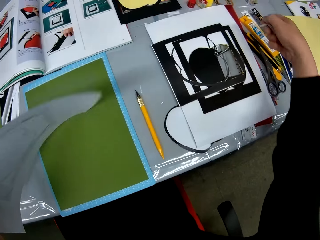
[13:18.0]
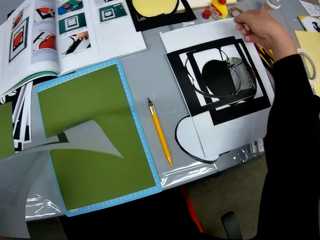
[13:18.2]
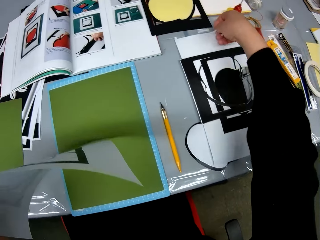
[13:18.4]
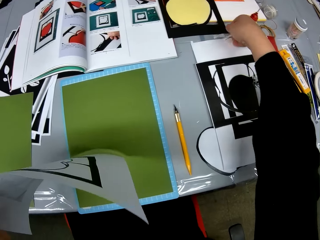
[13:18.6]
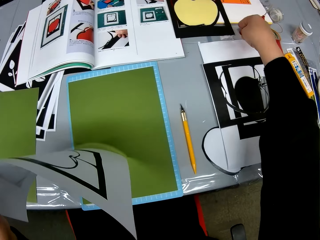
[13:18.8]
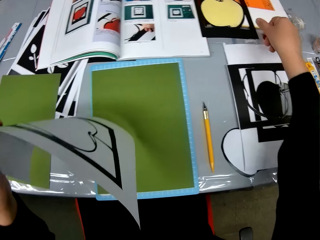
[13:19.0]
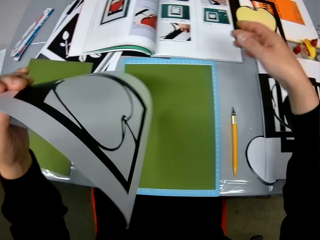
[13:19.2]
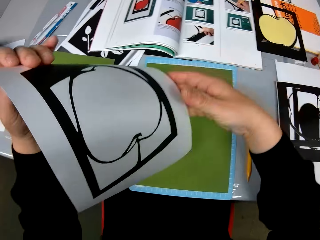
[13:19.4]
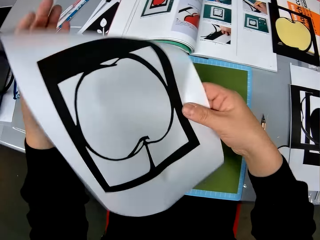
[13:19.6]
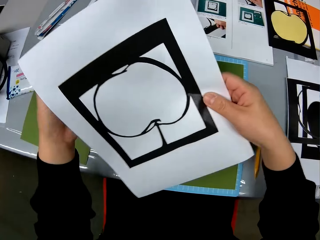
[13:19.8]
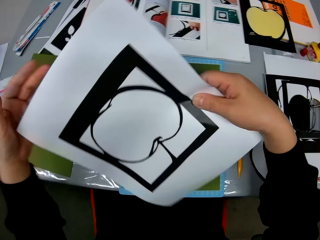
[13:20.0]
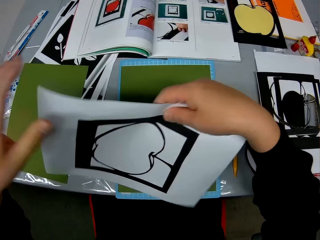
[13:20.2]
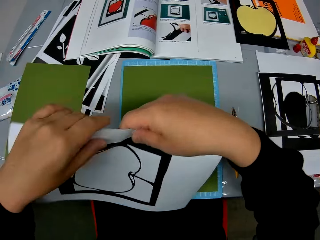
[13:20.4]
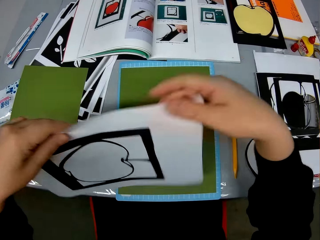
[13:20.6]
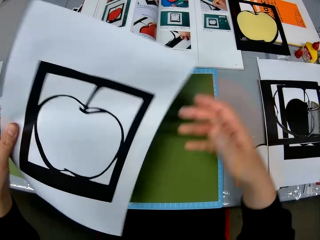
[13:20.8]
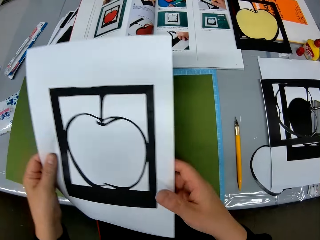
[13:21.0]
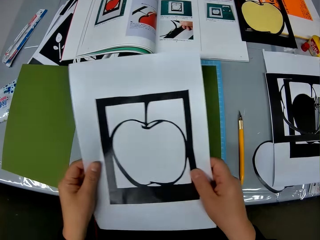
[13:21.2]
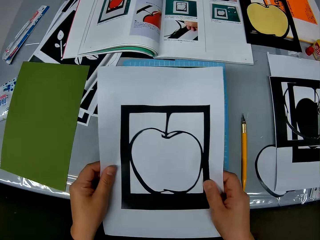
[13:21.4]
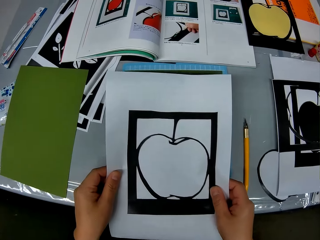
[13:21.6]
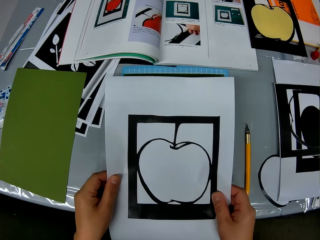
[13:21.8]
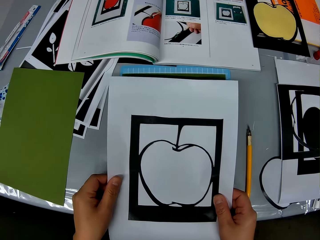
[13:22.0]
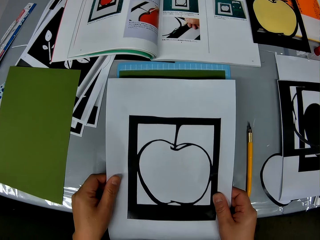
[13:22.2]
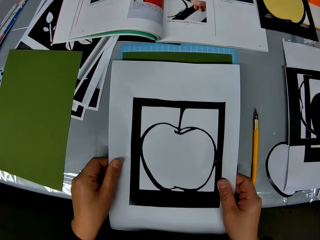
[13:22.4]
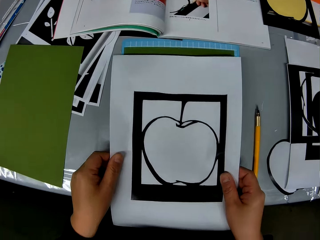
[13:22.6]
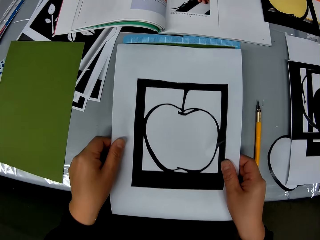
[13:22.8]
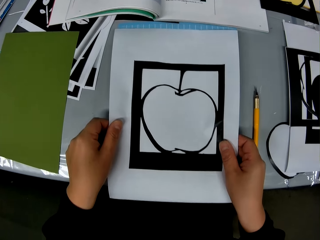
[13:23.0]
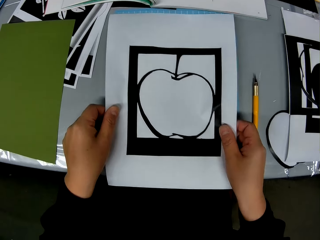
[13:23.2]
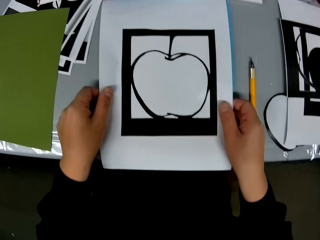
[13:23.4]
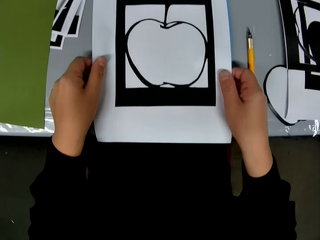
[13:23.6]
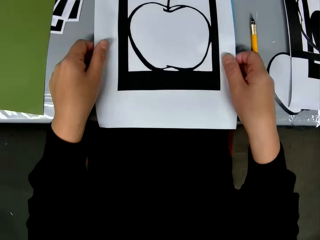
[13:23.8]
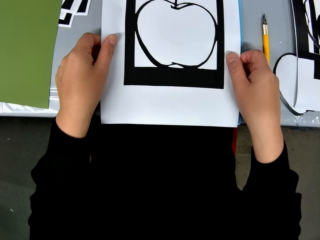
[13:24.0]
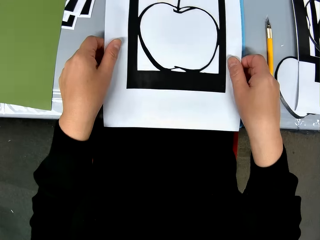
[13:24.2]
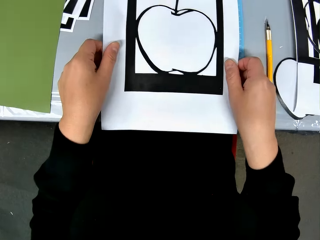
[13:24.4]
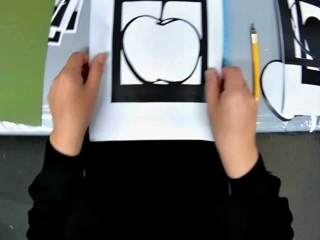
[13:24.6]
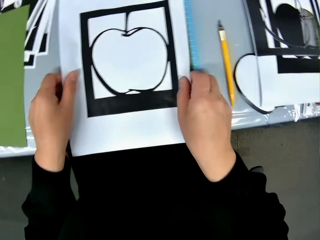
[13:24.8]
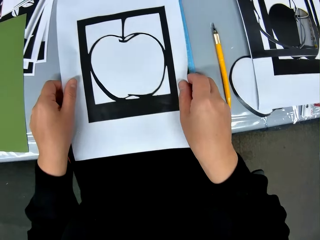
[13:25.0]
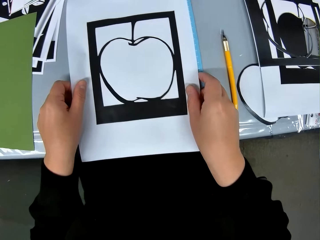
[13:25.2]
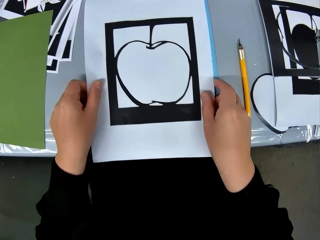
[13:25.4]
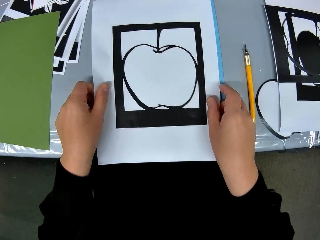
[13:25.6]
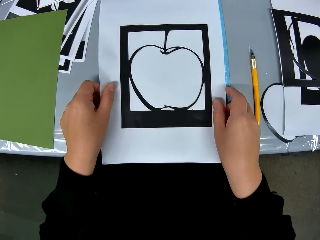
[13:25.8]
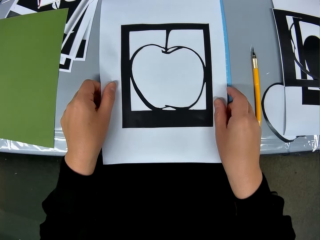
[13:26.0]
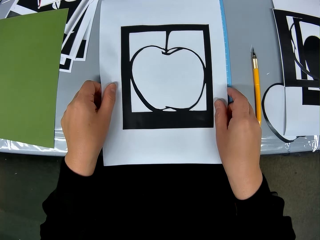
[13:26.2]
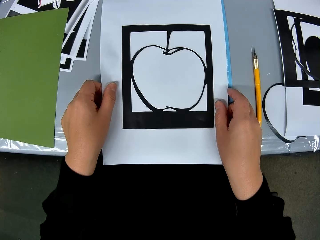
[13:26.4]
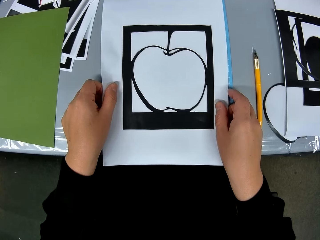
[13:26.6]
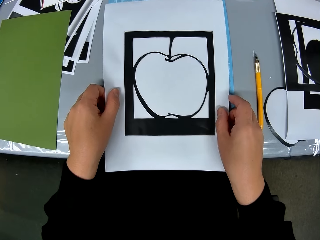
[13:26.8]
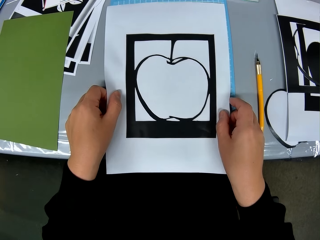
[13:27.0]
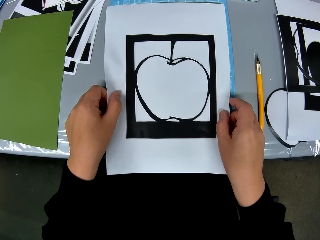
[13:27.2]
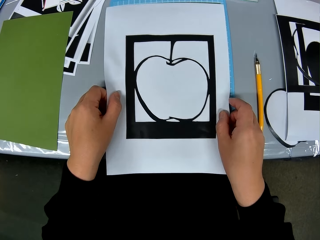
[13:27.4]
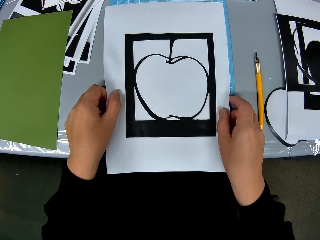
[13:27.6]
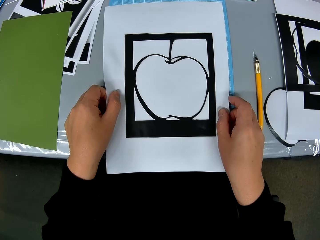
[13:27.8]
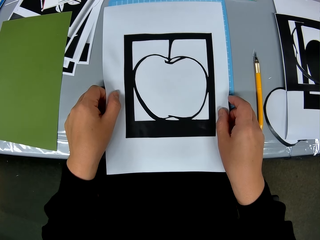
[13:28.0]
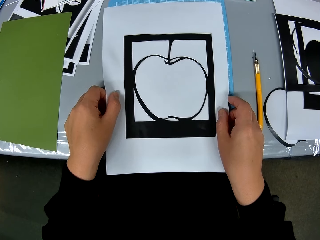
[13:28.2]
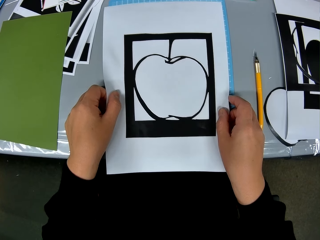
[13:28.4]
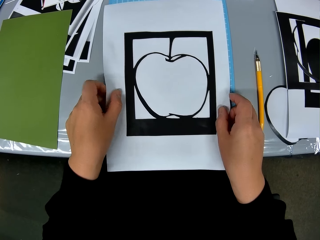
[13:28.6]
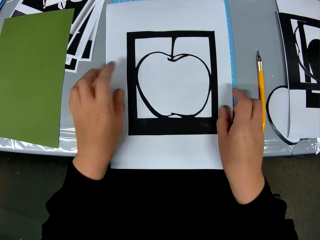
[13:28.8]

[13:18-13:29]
The camera wearer drops the pieces of masking tape on the table. They stare on the paper. They place the craft paper on another craft paper.

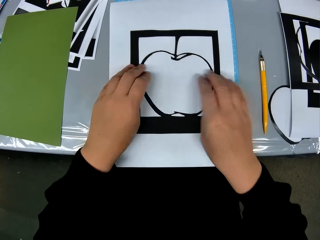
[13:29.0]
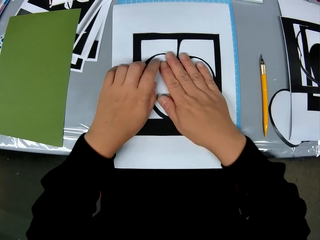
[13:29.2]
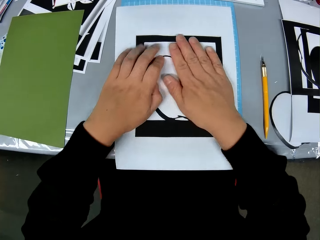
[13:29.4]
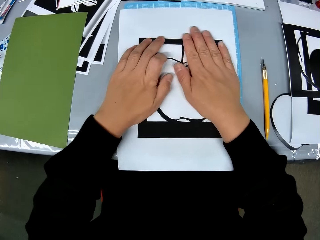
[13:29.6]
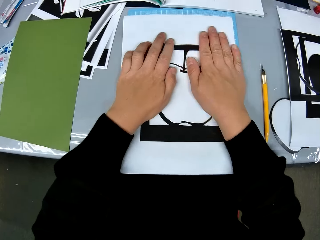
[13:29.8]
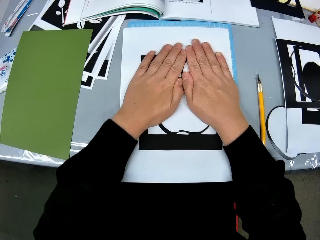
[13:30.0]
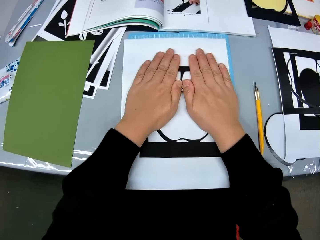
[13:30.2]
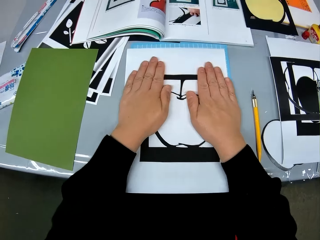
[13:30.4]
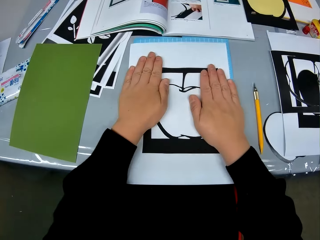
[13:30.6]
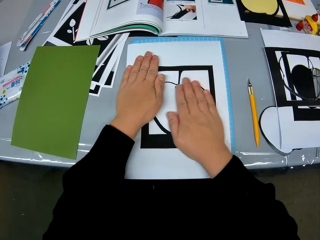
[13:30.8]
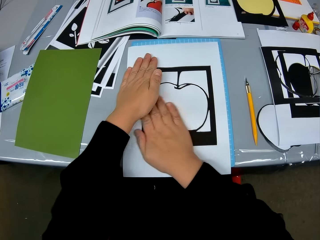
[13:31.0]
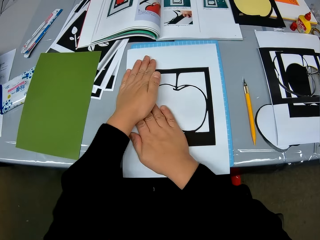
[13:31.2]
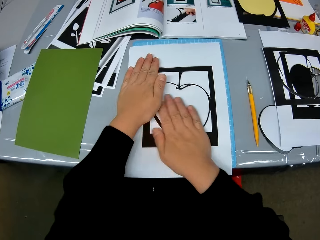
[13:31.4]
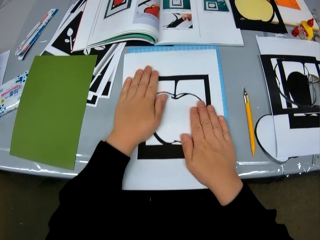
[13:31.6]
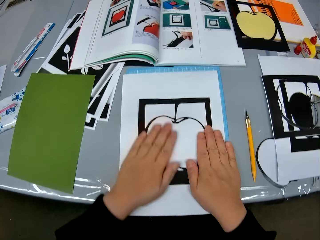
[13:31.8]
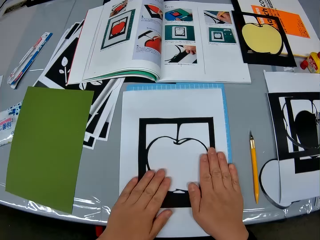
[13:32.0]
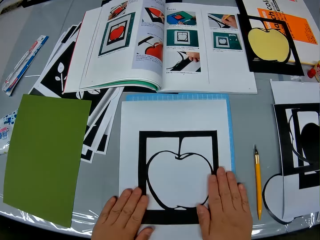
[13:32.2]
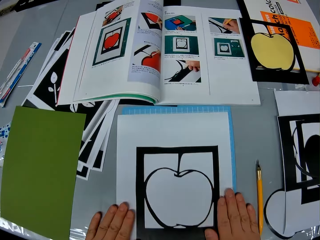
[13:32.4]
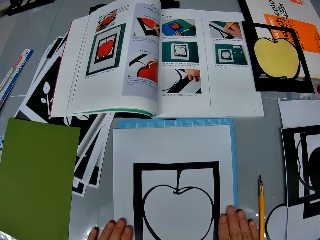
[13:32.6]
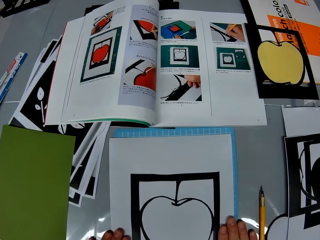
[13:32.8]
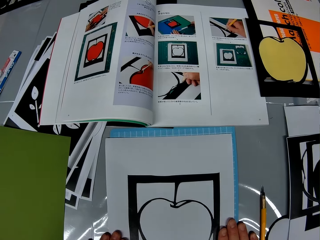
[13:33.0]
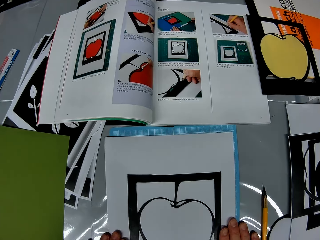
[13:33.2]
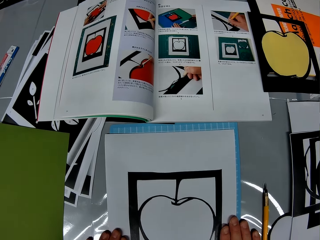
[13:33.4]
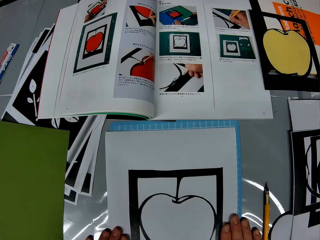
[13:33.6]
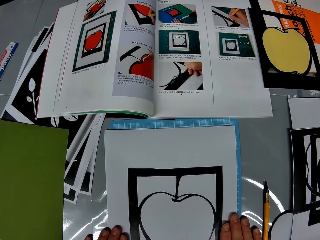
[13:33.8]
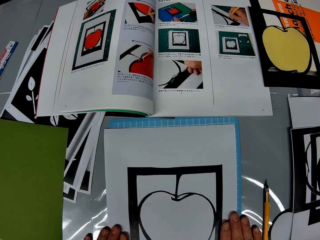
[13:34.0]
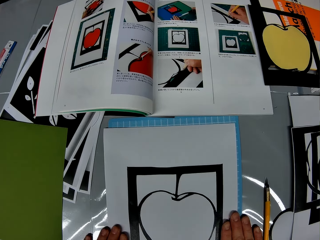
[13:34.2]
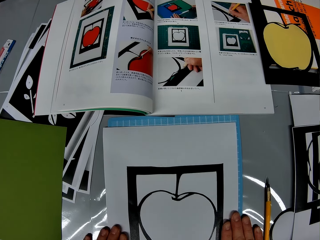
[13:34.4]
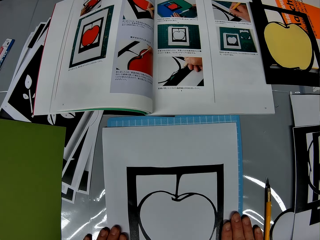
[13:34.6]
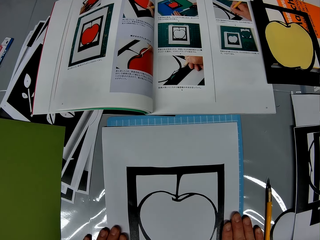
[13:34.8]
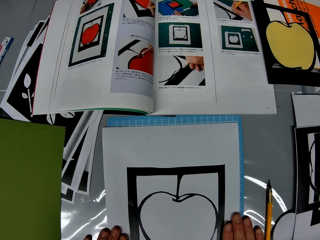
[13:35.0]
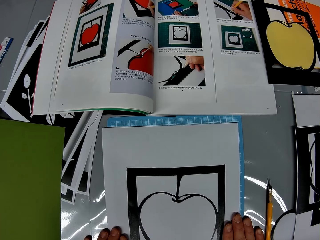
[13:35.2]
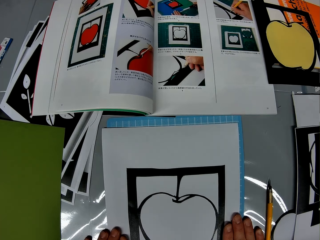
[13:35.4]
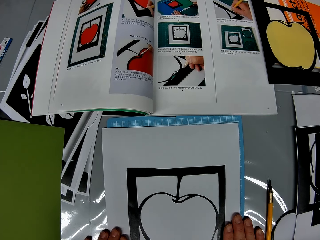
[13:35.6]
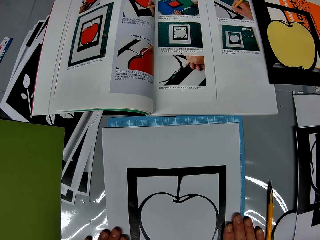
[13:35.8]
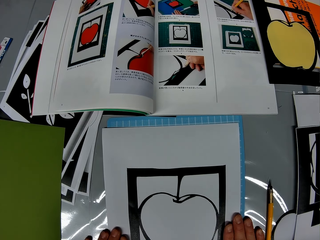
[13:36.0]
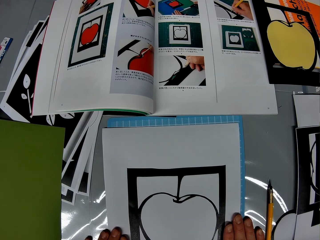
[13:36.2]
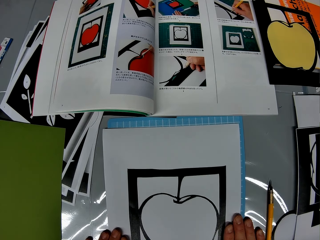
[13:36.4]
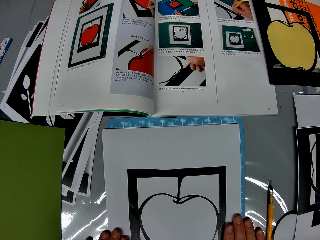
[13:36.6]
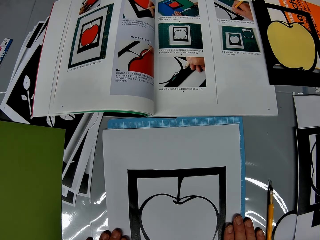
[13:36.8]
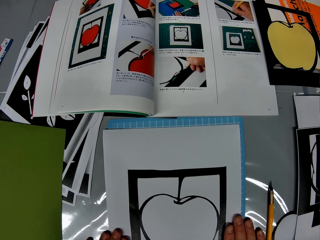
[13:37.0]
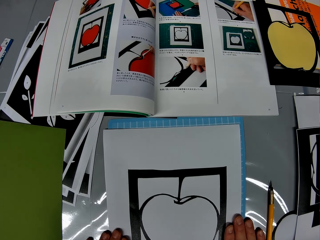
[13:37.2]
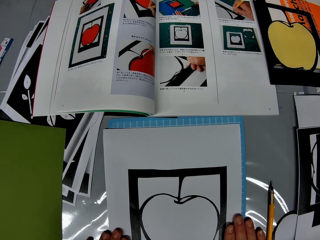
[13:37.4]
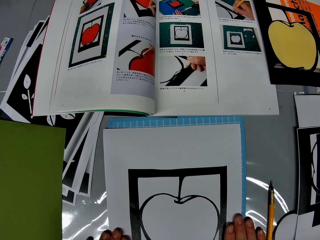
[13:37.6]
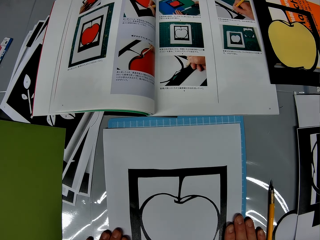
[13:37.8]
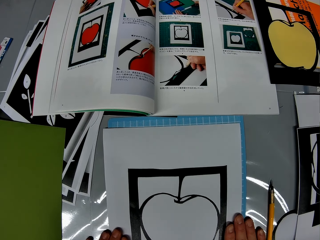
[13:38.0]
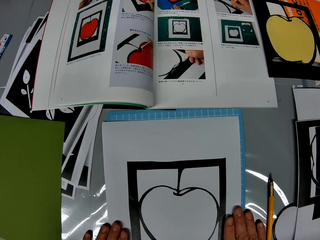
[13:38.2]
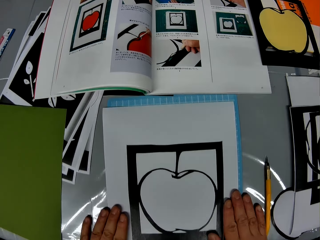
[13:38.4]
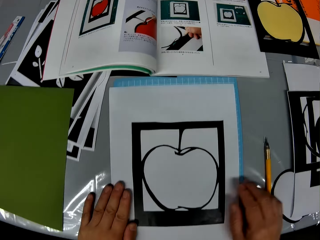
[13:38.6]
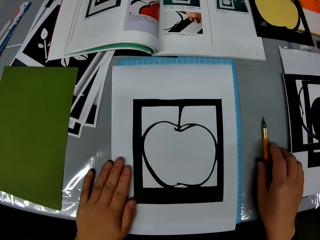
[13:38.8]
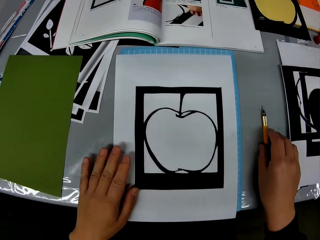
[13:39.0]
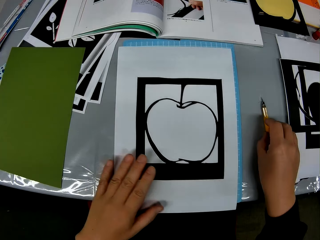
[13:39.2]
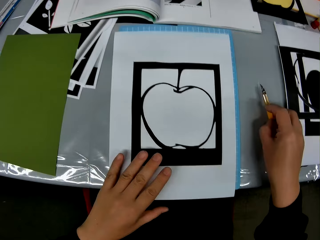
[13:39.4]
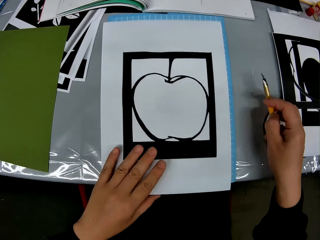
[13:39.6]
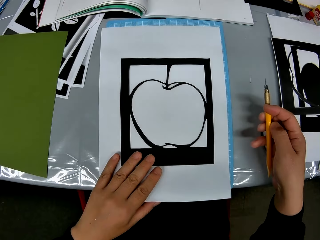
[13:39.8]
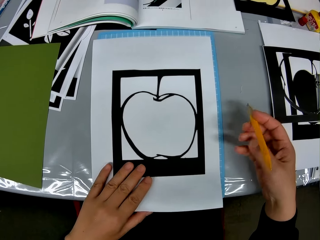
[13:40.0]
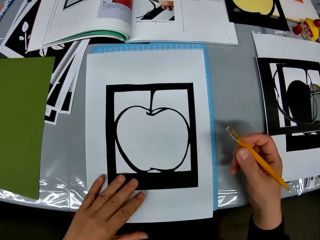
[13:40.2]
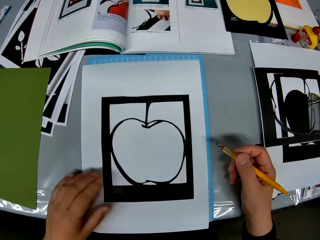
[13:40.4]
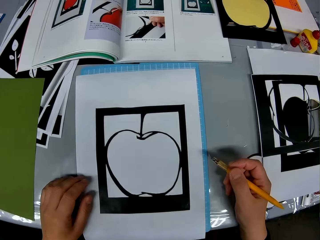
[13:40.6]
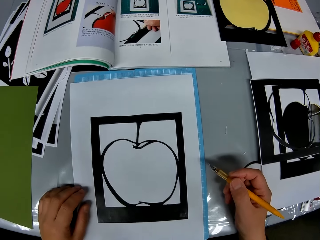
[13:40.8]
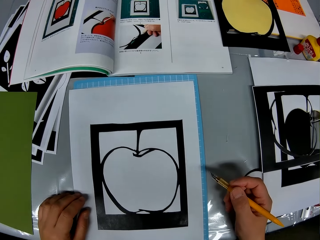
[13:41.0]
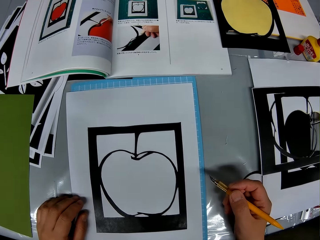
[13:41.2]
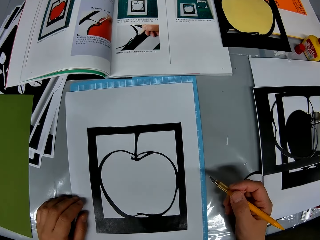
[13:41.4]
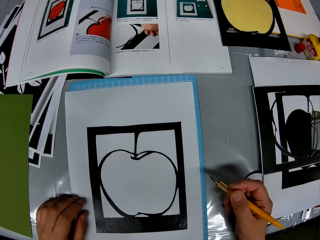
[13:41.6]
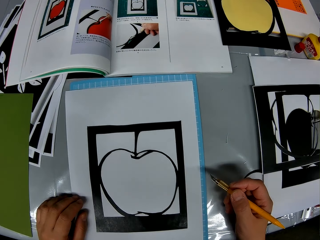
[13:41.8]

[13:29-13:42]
The camera wearer rubs the paper. They press down the craft paper. They stare on the paper. They pick up a craft knife from the table.
